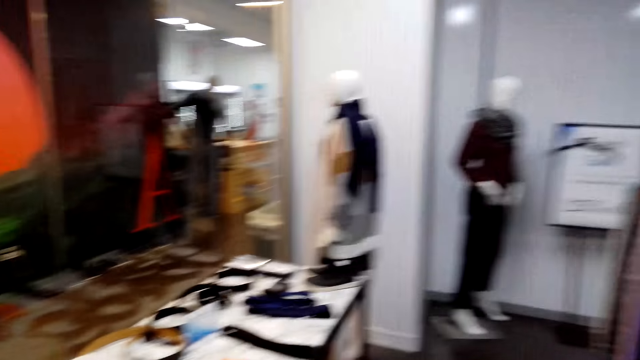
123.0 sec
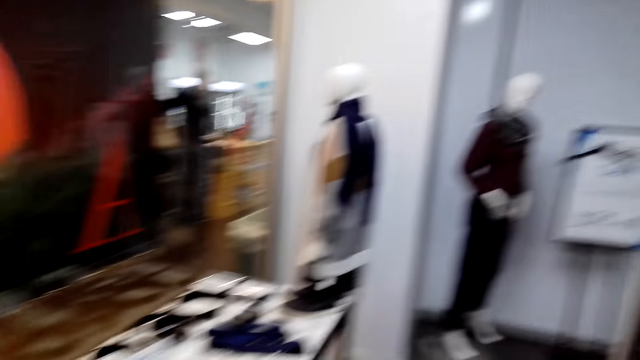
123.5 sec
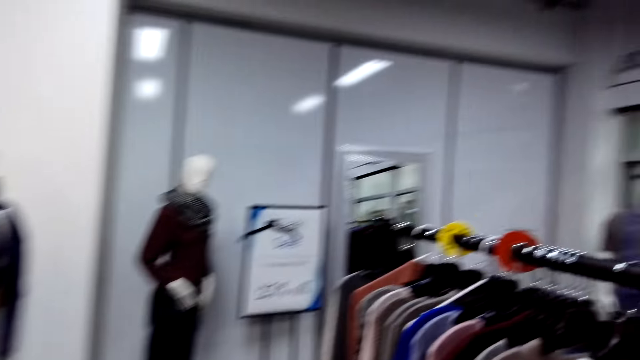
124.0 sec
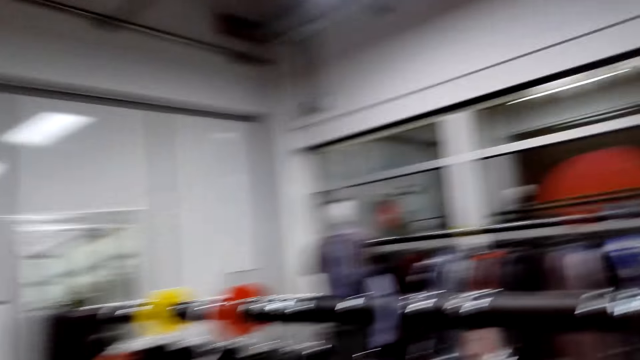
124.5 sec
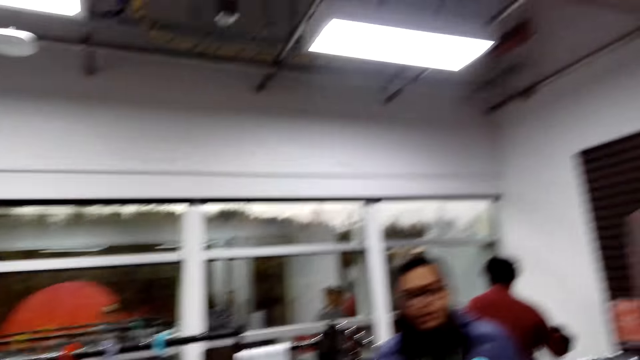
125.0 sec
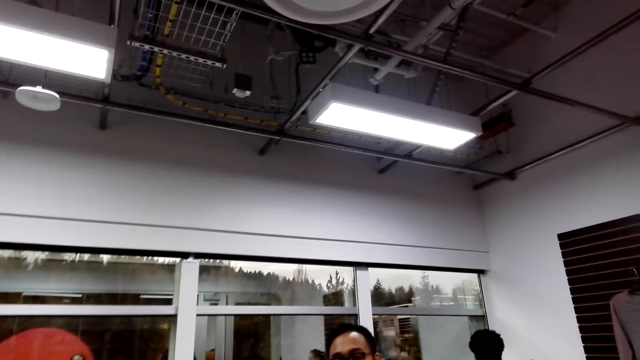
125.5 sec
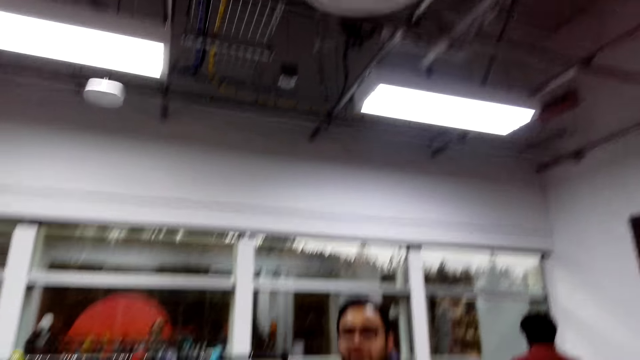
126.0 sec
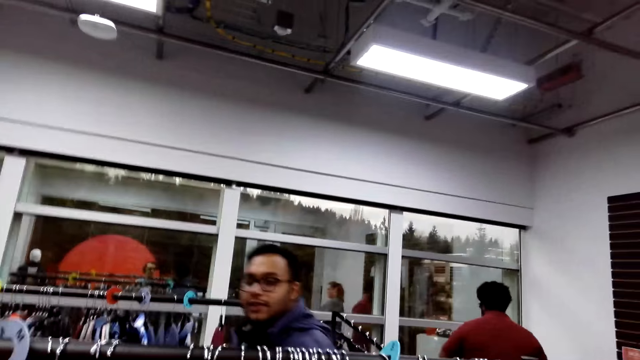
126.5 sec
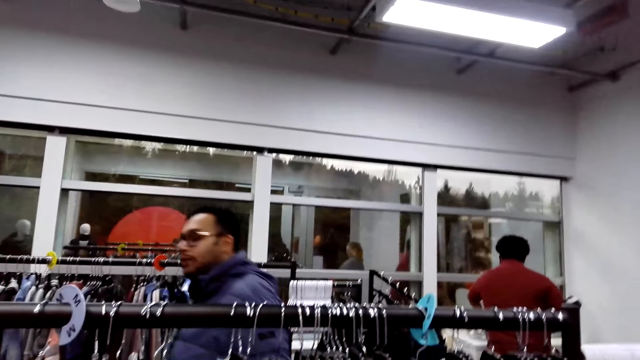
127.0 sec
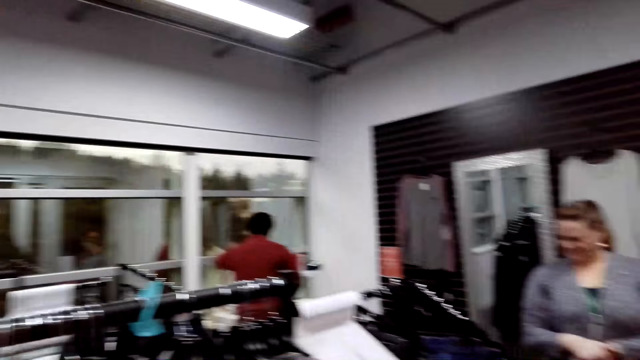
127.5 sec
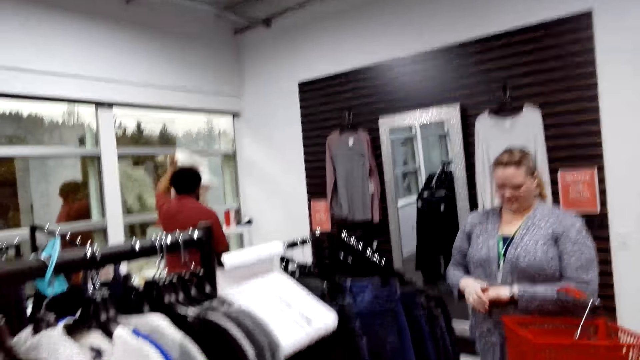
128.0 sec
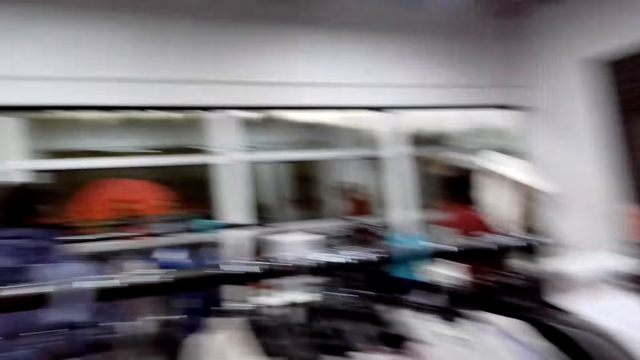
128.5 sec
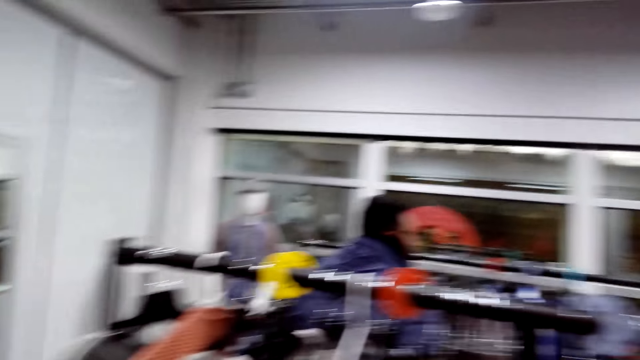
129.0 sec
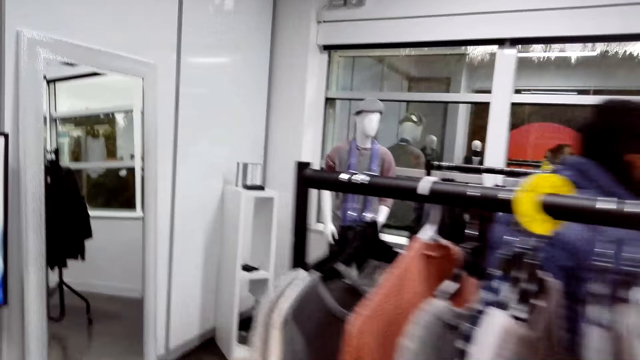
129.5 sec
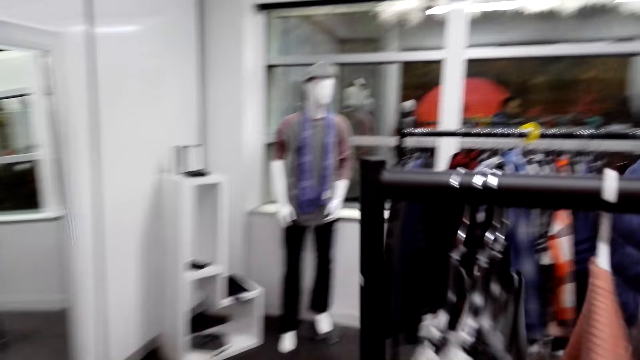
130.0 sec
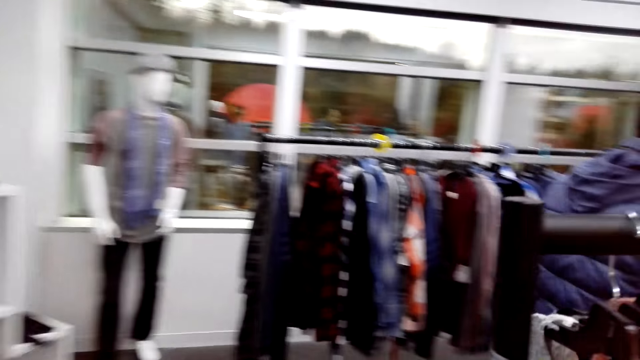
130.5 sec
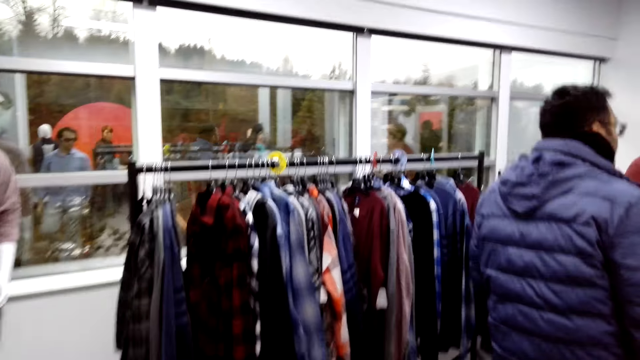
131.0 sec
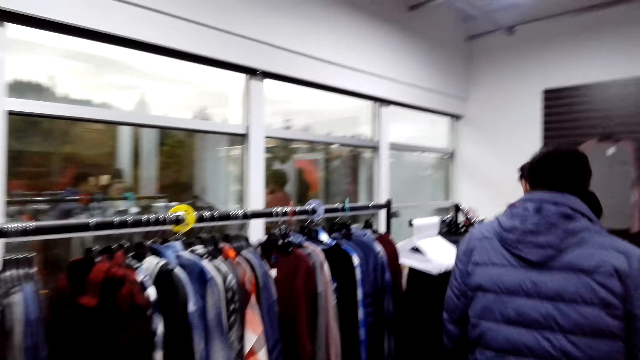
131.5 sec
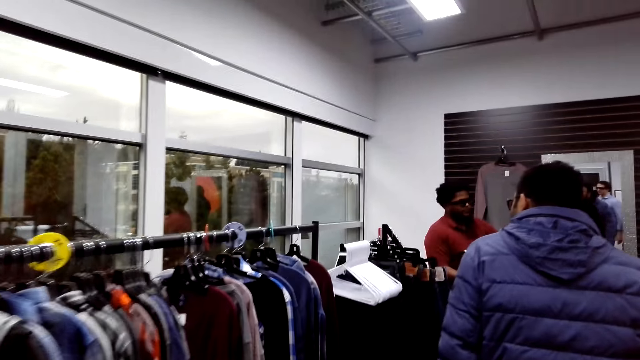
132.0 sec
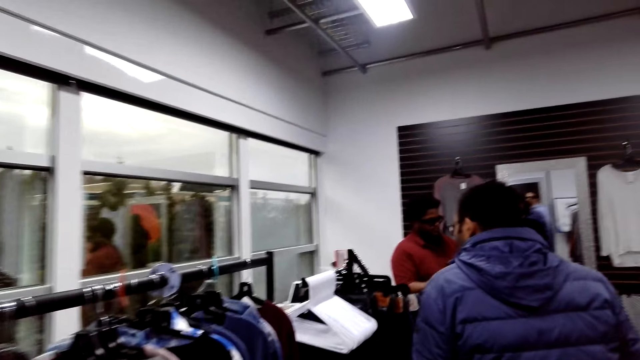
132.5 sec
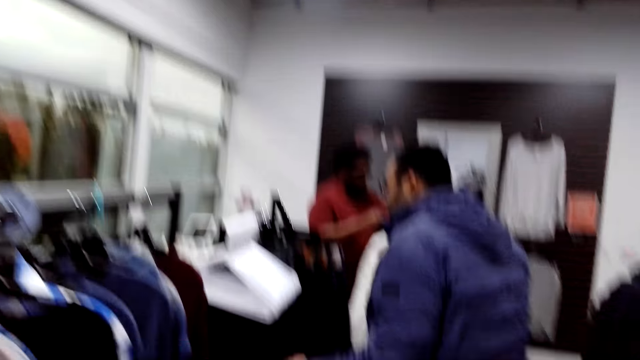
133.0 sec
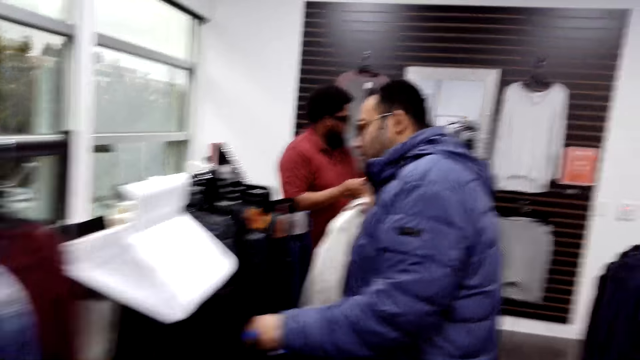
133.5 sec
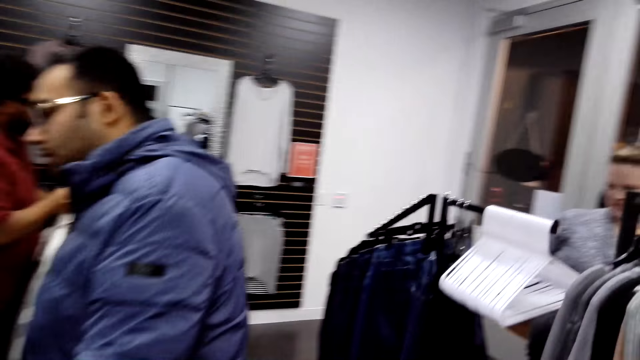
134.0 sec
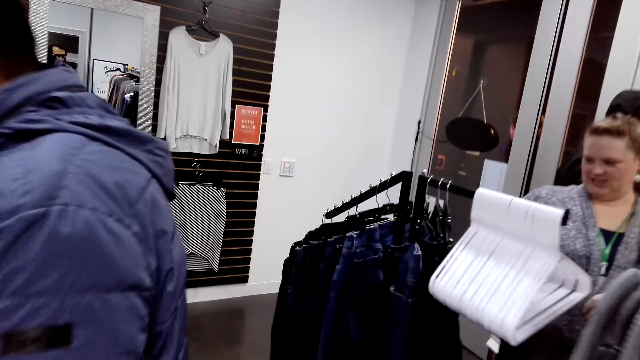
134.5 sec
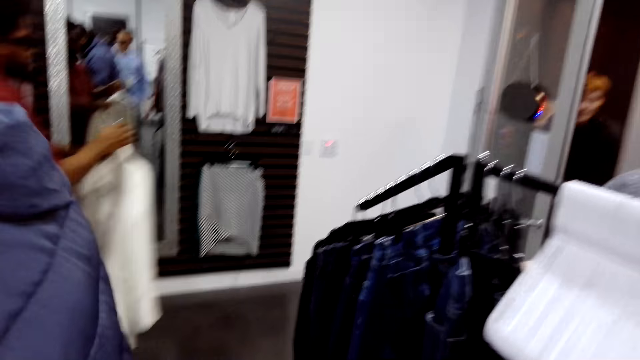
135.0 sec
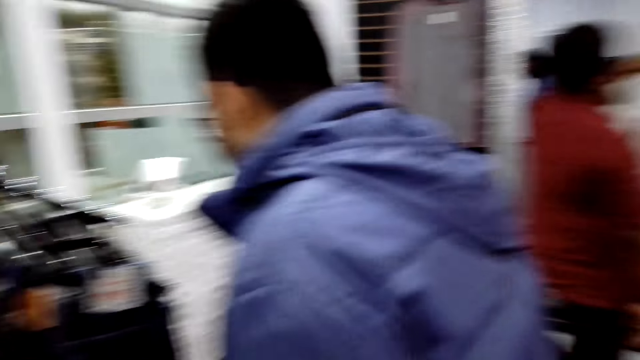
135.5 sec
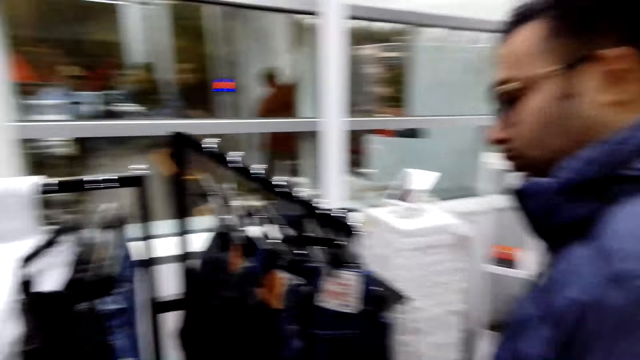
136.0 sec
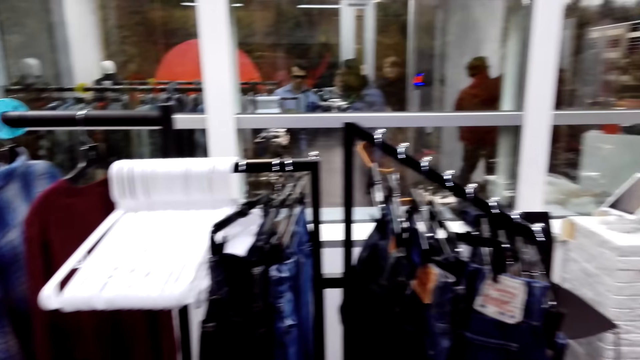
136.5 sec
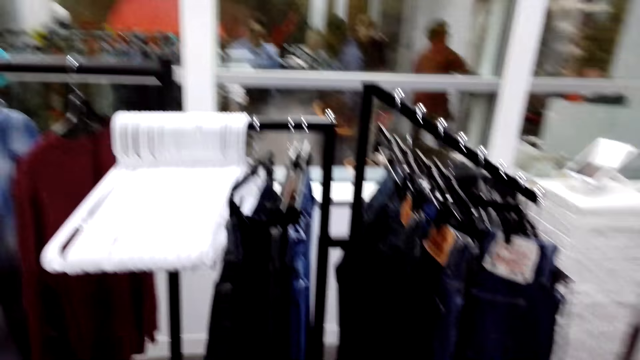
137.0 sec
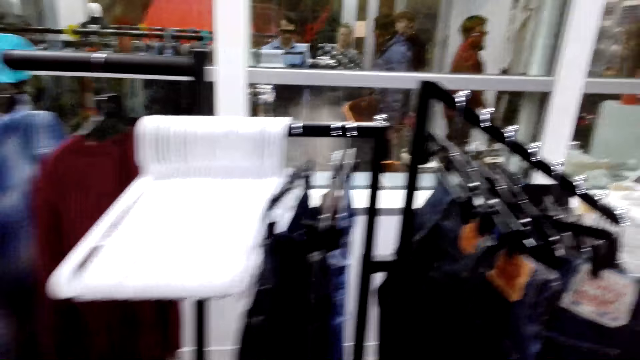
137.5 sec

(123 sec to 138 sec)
The camera wearer walks in the store. They talk. They talk again. The man walks around. The camera wearer walks around. The woman talks. The camera wearer talks.

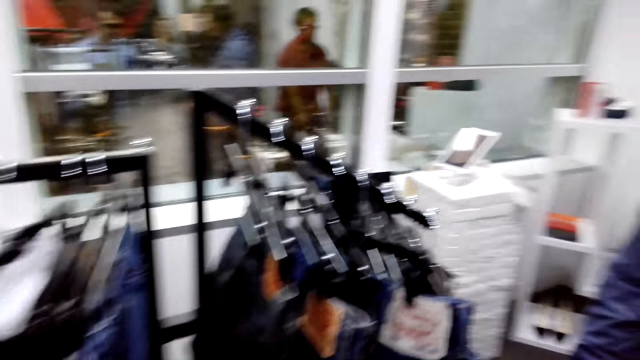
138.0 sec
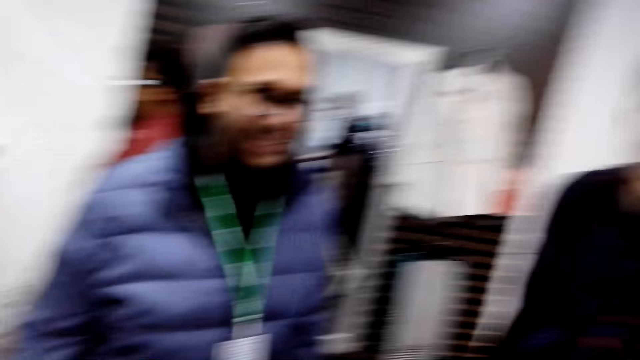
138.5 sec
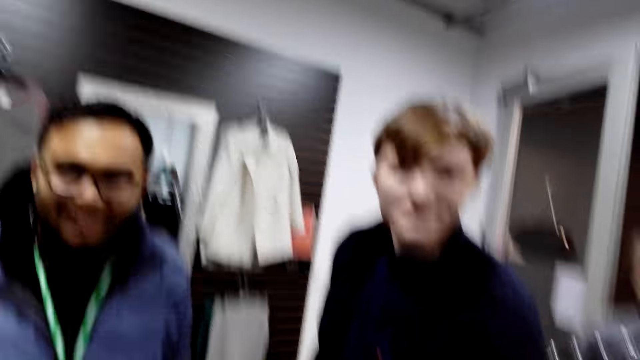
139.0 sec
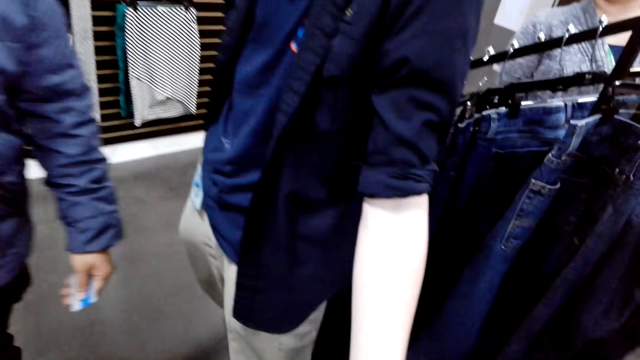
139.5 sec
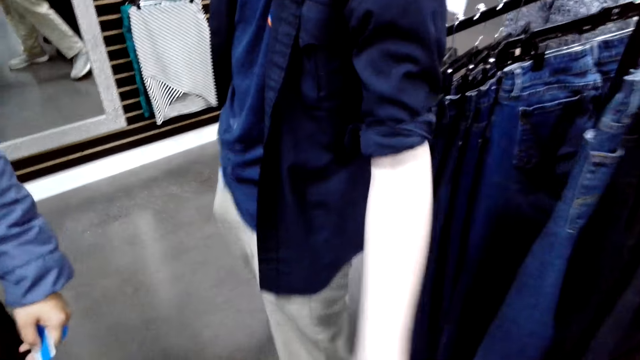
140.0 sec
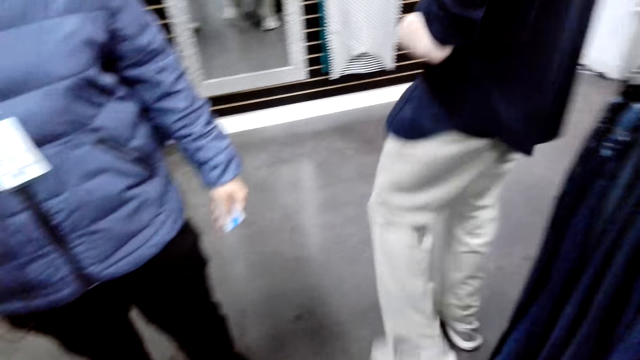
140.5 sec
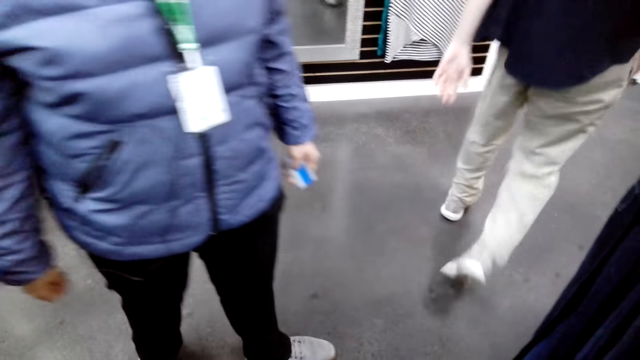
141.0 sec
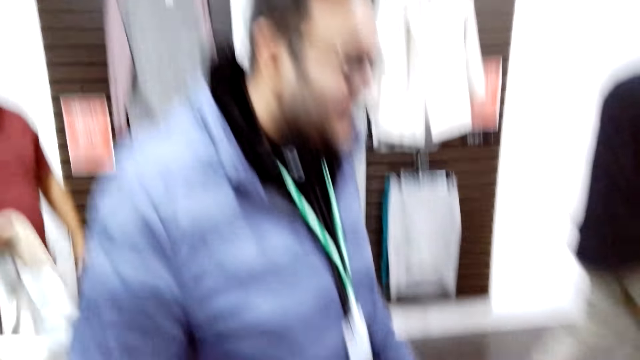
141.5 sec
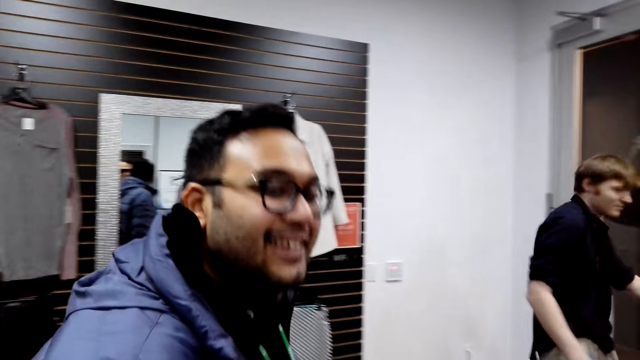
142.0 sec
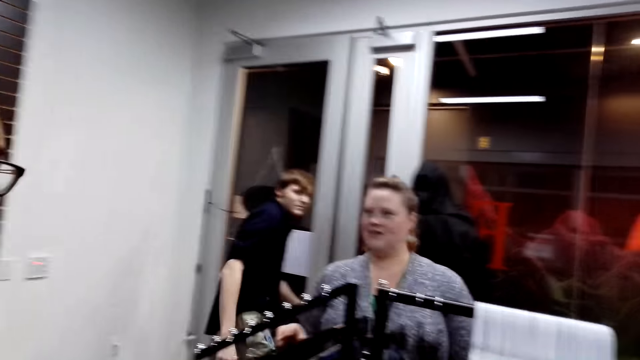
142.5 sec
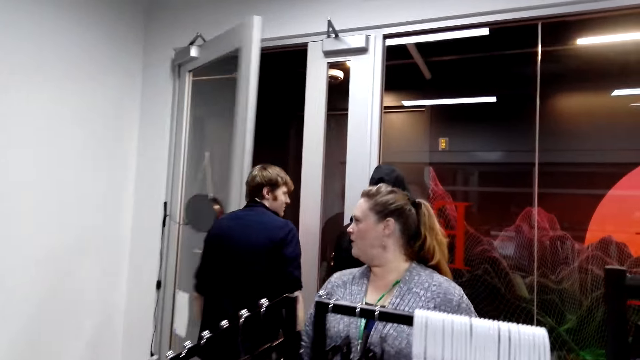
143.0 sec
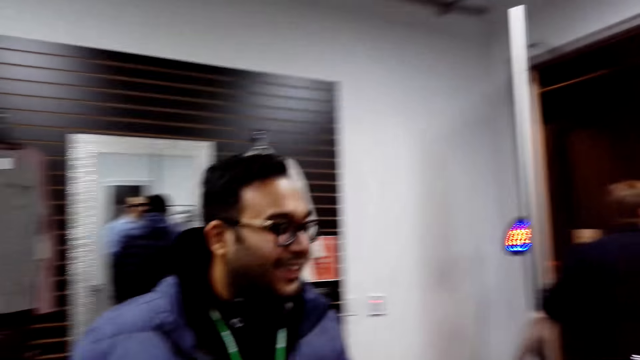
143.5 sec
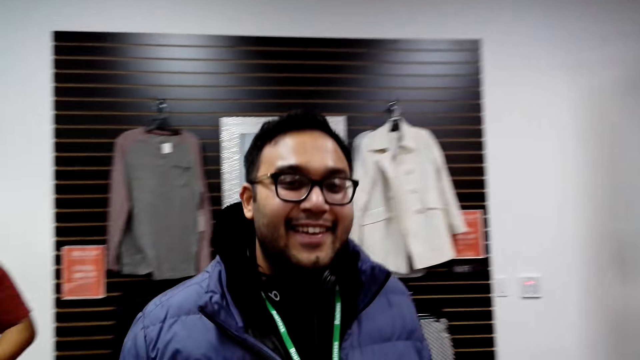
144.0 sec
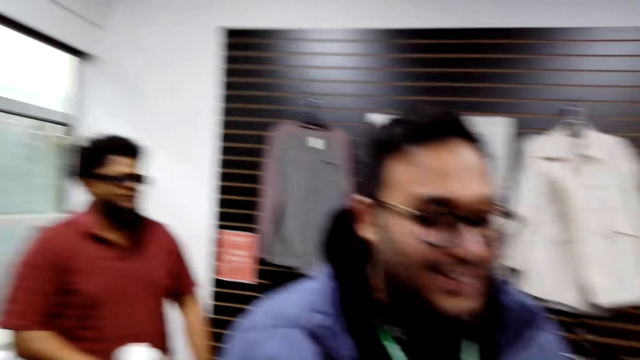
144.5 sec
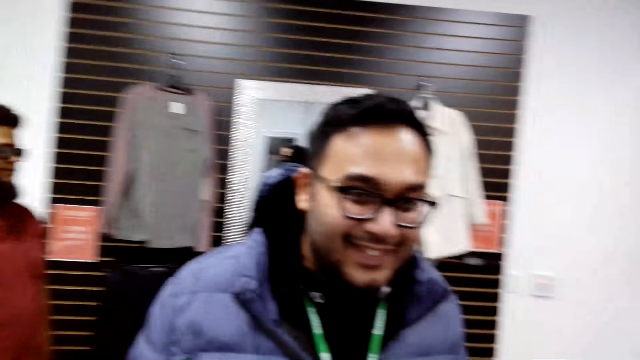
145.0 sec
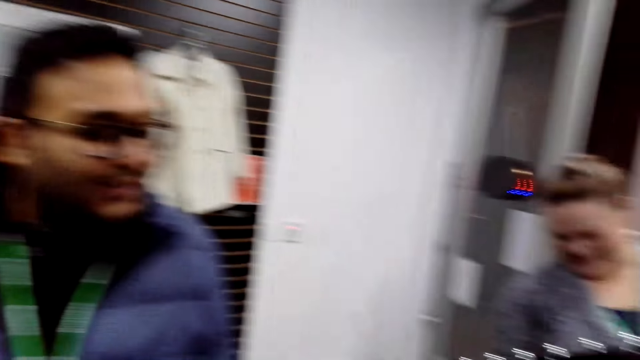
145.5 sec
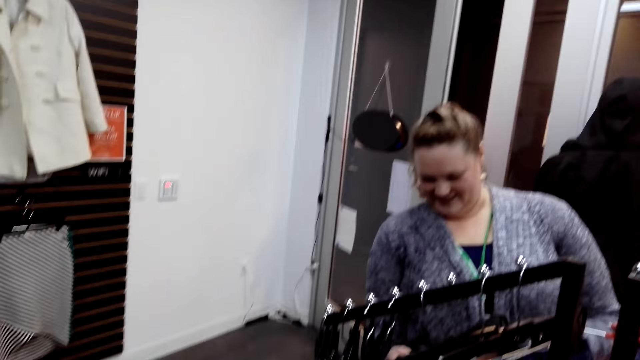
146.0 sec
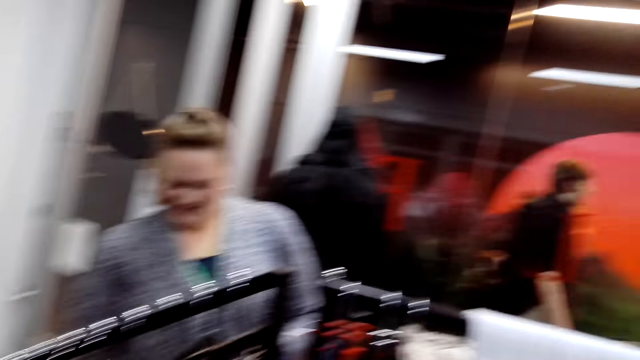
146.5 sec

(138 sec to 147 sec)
The camera wearer dialogues with a man. The man talks to the camera wearer. The camera wearer talks. The man walks in the store. The man walks out of the room. The camera wearer dialogues with another man. They talk.
